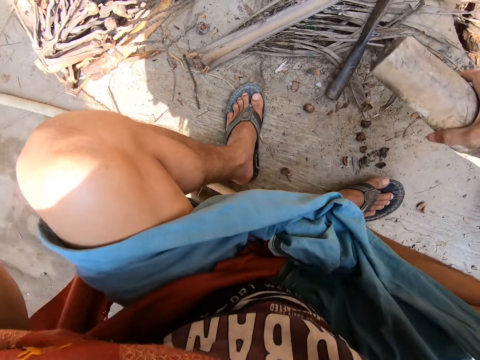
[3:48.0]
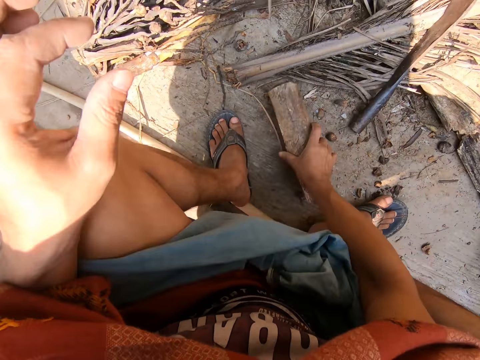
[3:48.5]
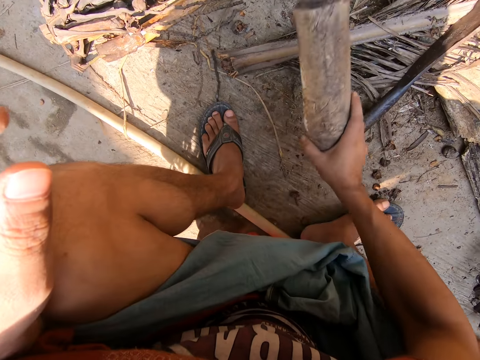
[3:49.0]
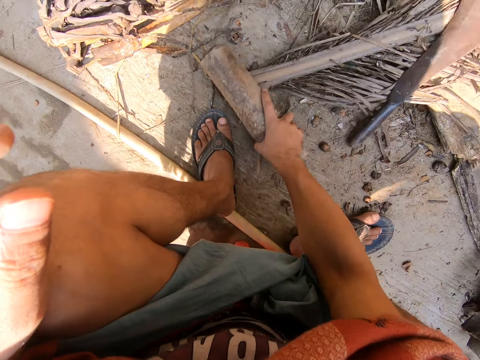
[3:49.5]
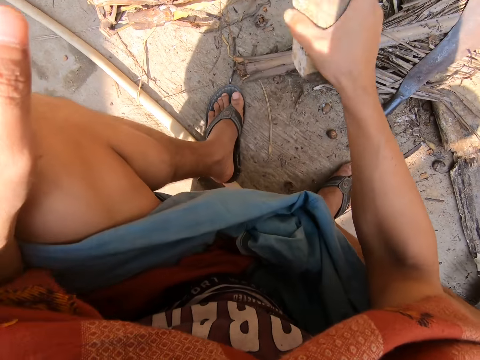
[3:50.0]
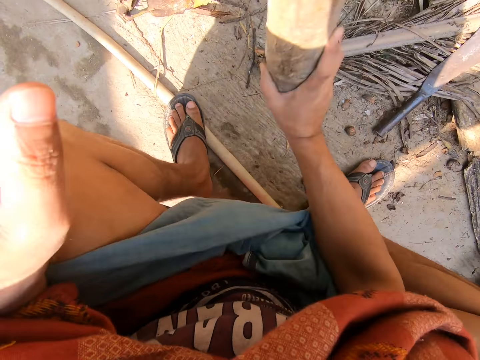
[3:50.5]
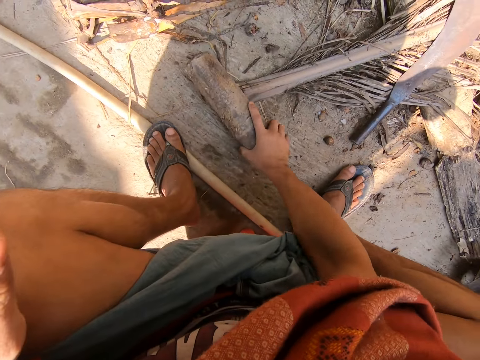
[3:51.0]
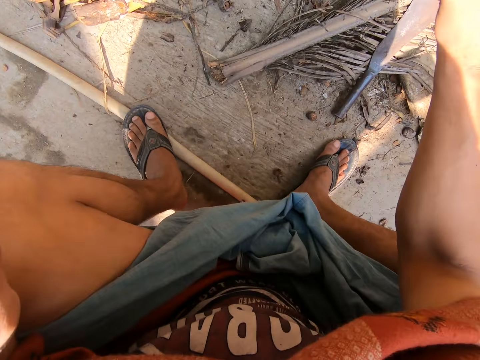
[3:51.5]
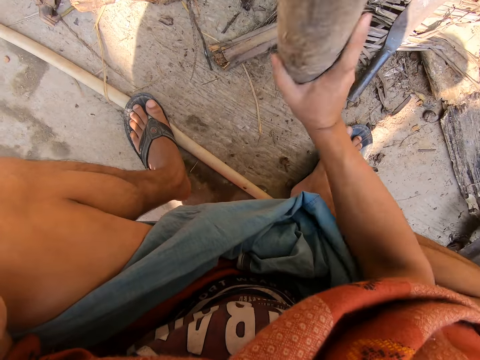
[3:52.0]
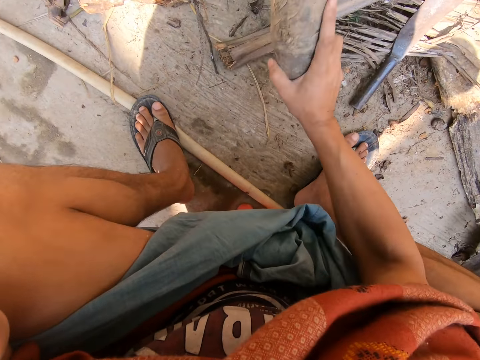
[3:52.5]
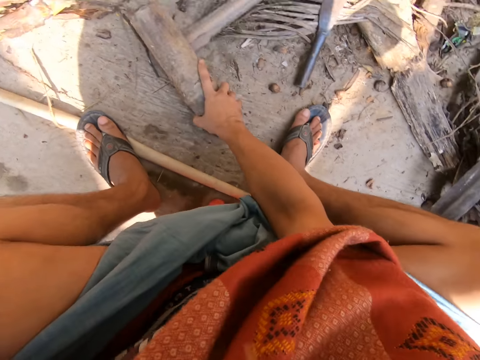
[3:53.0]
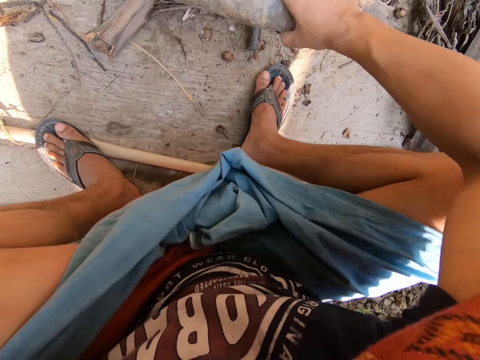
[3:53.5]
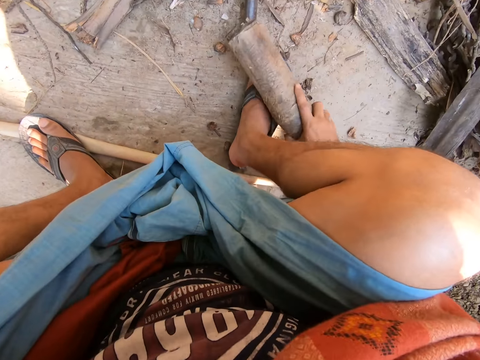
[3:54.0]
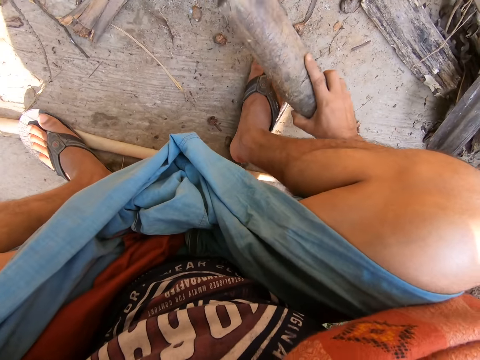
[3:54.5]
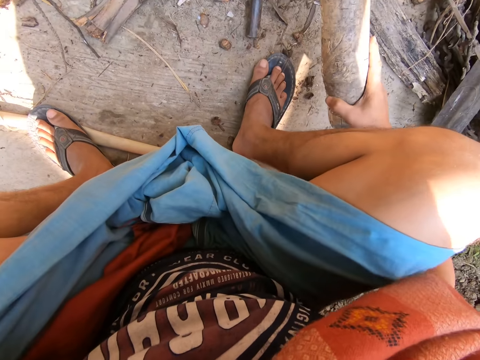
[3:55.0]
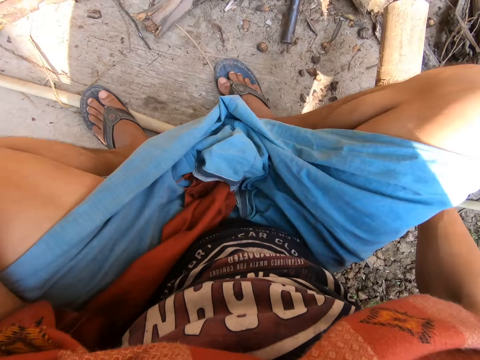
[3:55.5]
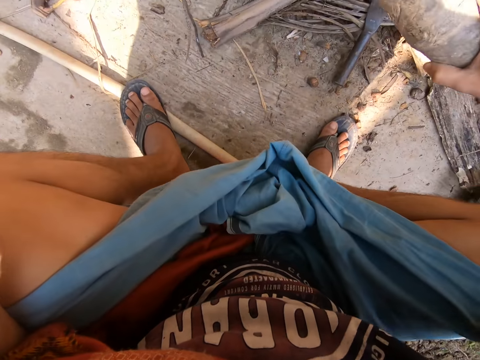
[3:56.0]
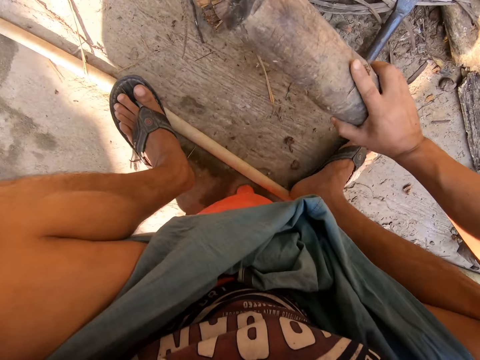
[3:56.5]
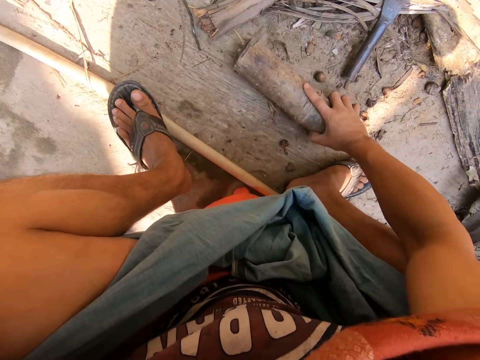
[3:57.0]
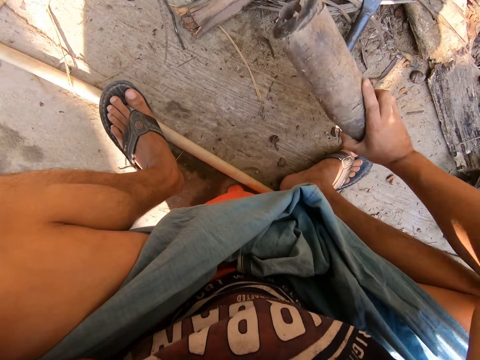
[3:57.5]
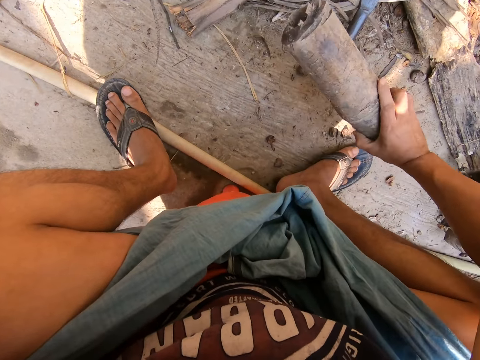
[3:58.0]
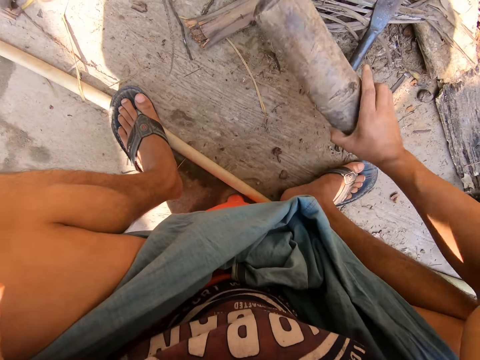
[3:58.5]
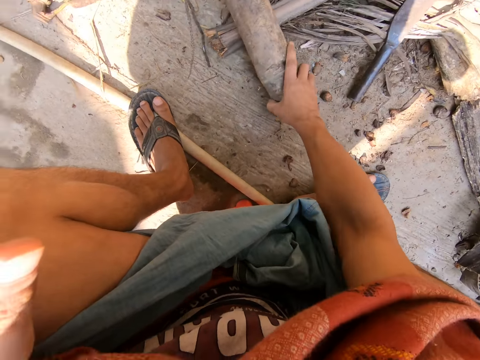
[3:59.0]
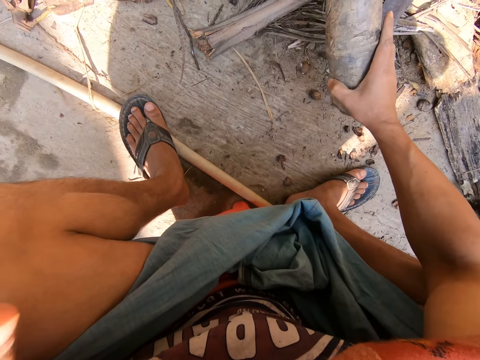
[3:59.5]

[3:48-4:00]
The camera wearer moves the wood. They hammer the branch. They kill the bugs.

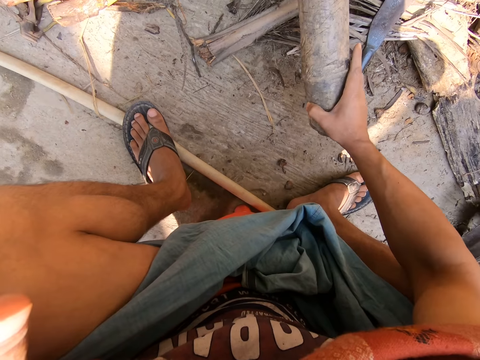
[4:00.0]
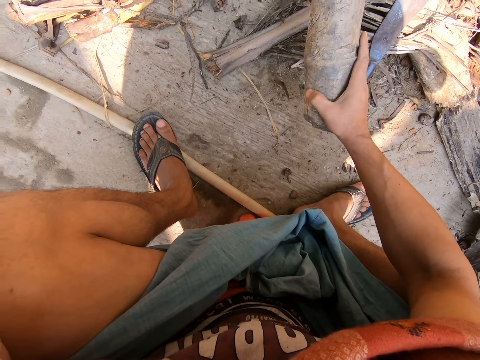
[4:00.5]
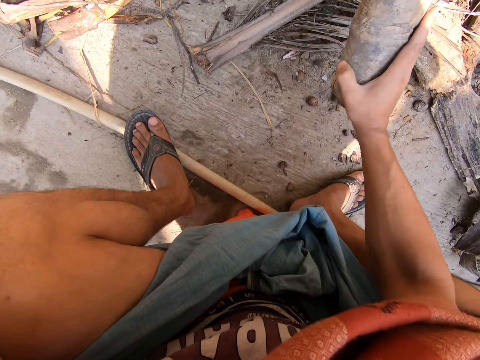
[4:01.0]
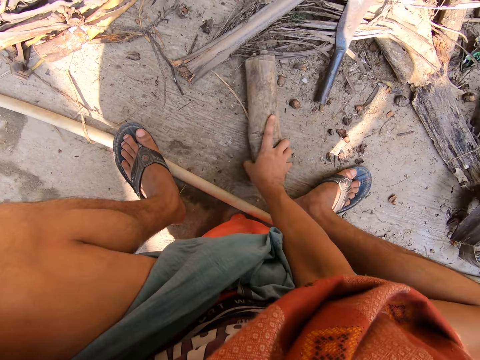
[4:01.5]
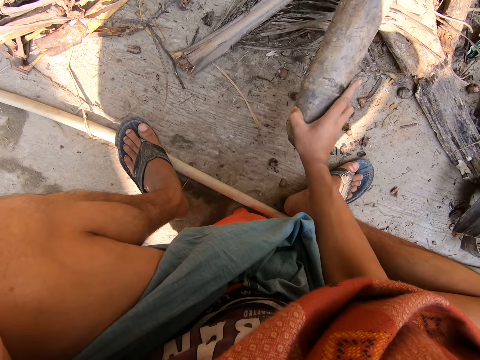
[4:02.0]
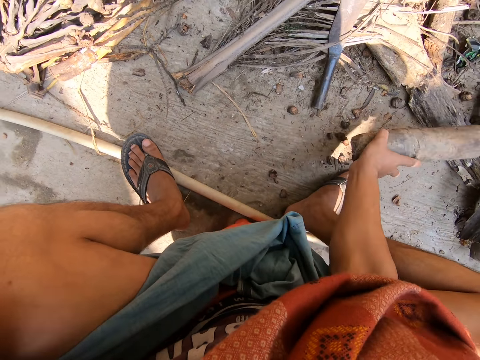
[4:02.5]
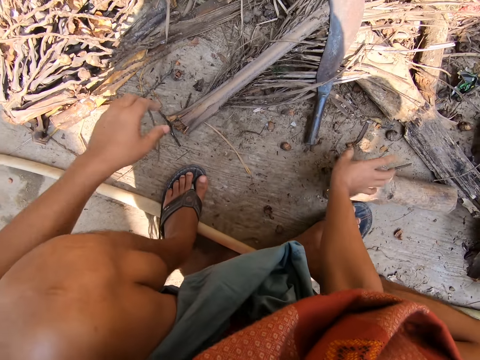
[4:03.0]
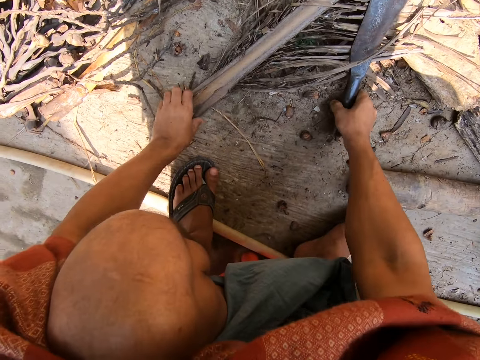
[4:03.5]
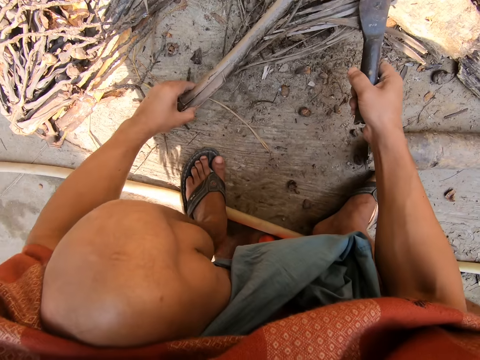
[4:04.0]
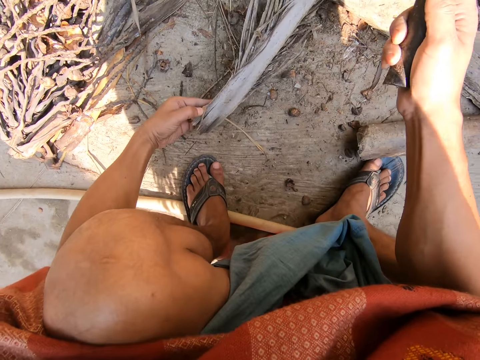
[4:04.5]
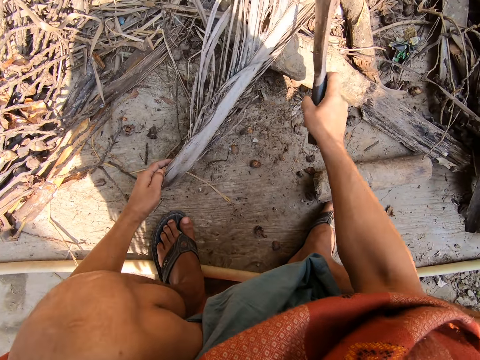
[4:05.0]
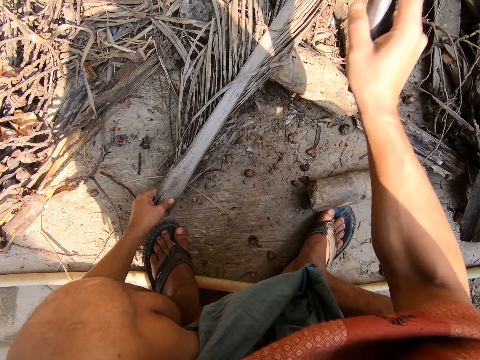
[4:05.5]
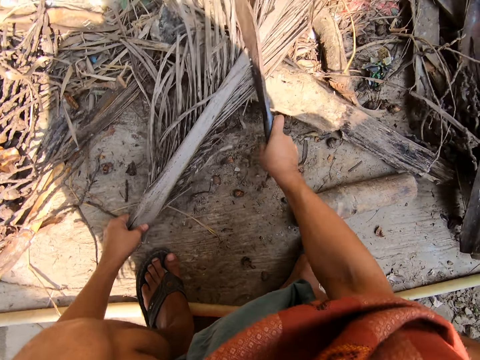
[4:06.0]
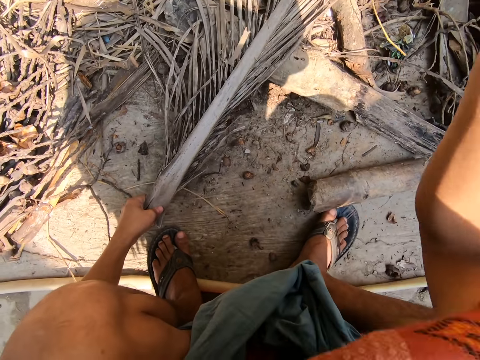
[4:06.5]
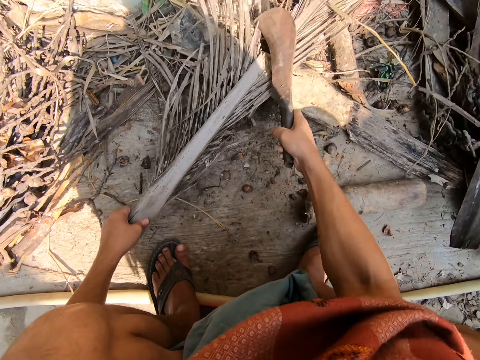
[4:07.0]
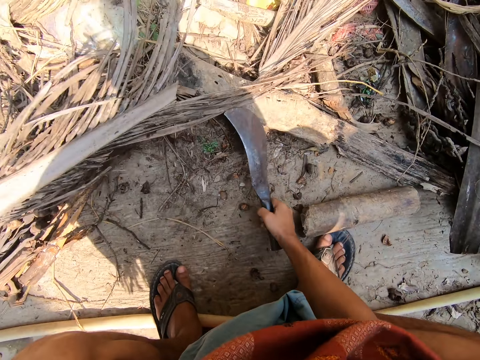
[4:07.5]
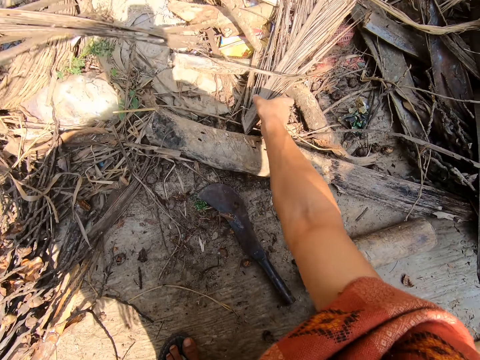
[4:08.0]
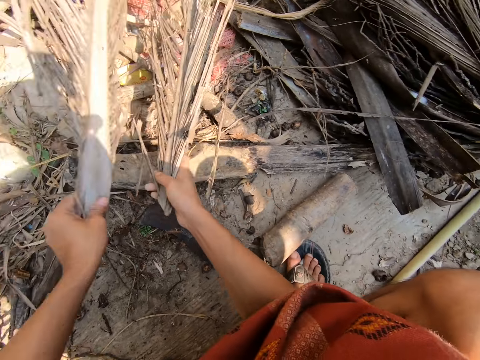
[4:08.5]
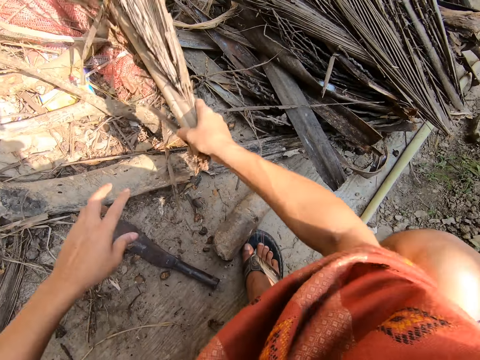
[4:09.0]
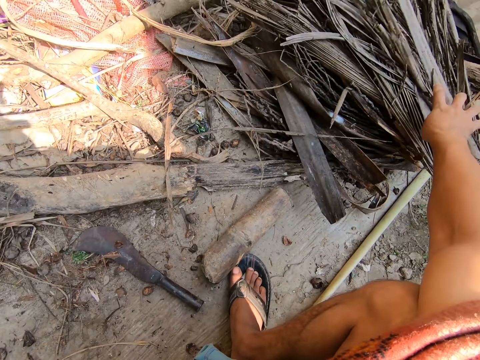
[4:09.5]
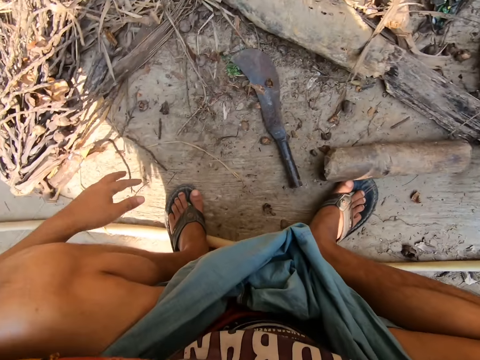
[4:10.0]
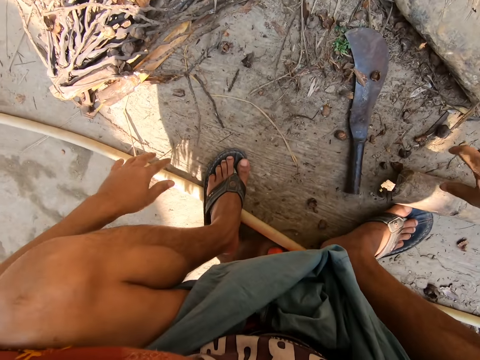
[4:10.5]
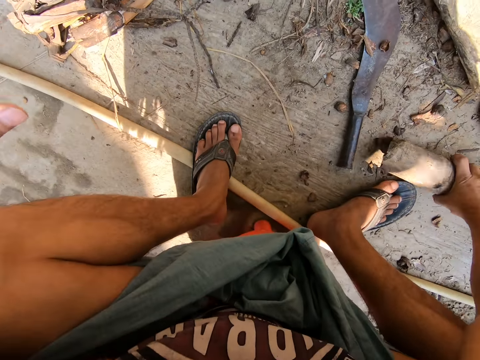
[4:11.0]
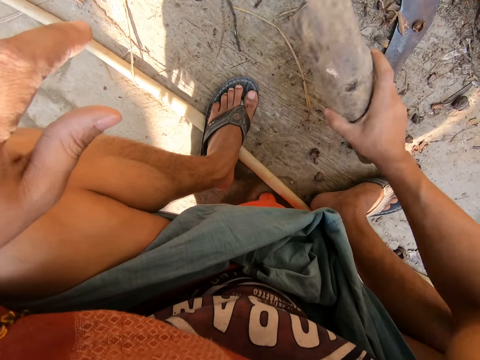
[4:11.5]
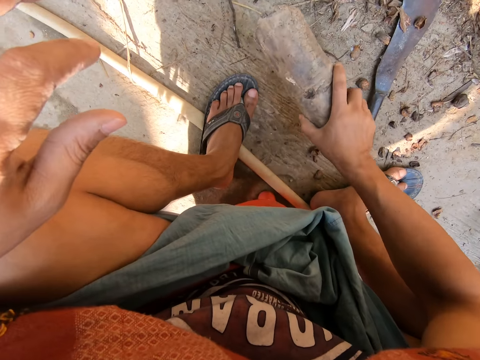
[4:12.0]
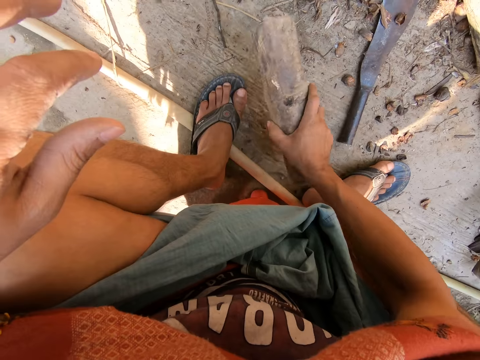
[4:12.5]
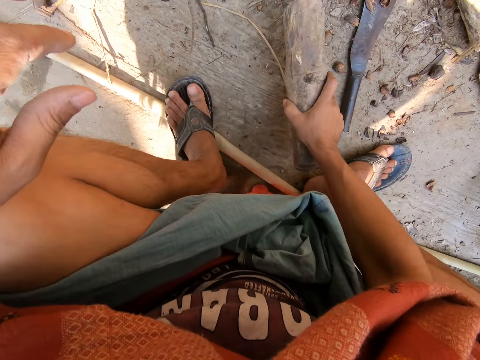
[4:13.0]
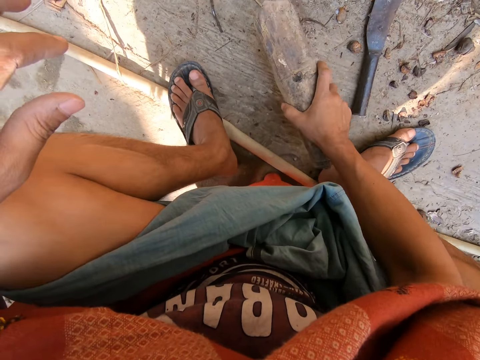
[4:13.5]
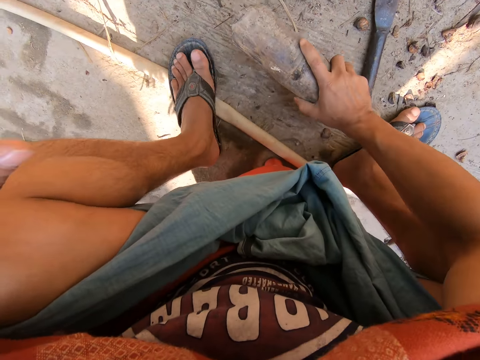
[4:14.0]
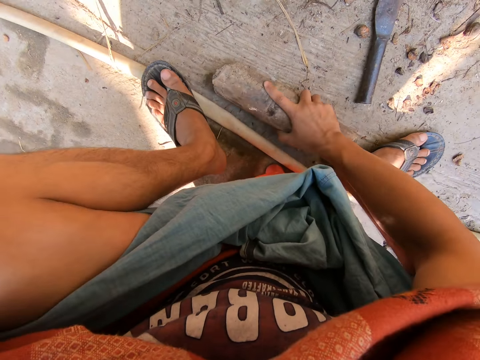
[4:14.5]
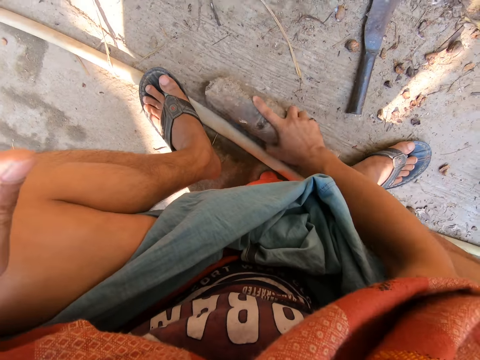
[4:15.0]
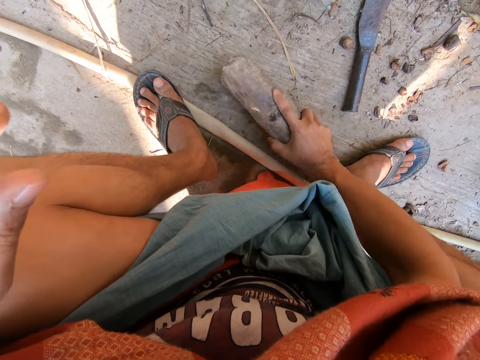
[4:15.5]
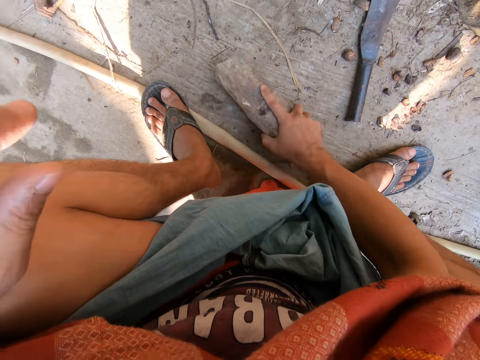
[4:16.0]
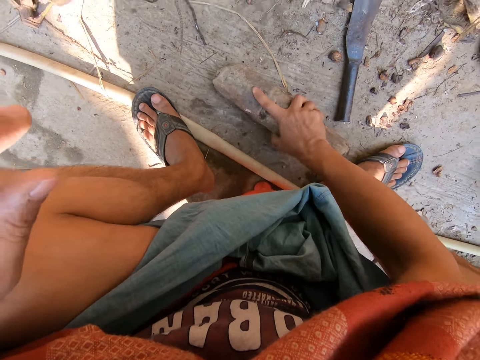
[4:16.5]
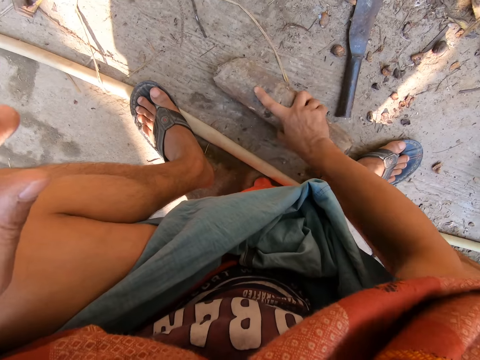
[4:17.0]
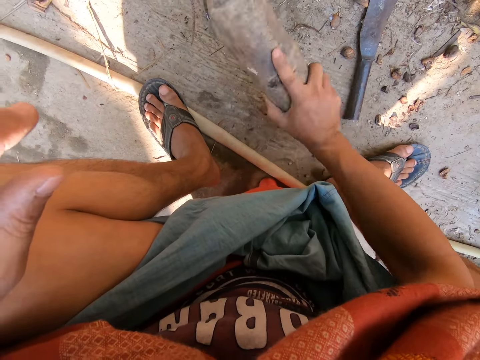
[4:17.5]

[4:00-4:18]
The camera wearer puts down the wood. They pick up the machete. They position the dried leaves or branches. They cut the dried leaves. They put down the machete. They arrange the branches. They put the dried leaves to the side. They pick up the wood. They kill the bugs. They hammer the legs. They hammer the ground.
